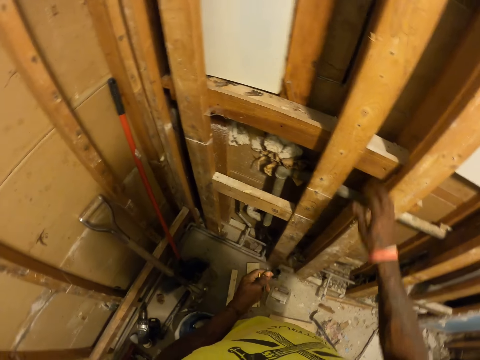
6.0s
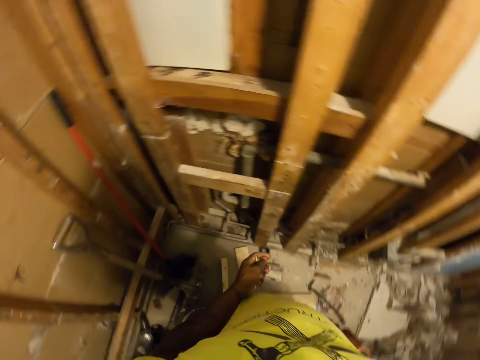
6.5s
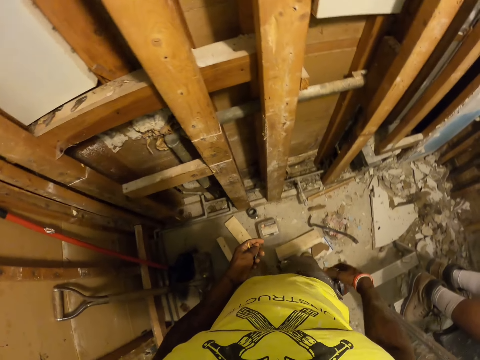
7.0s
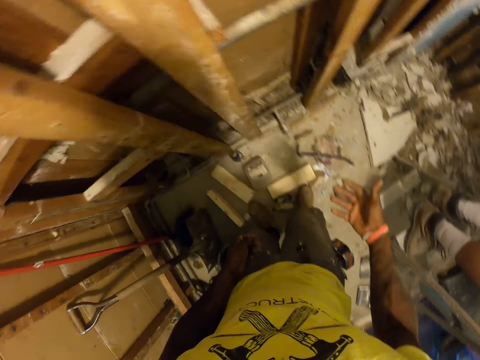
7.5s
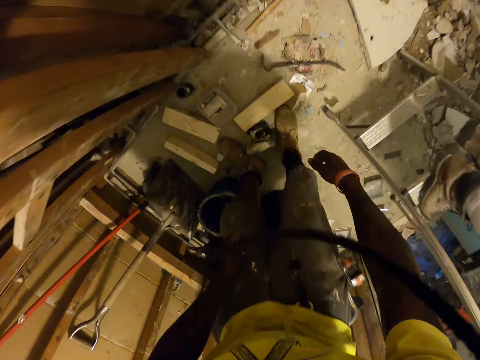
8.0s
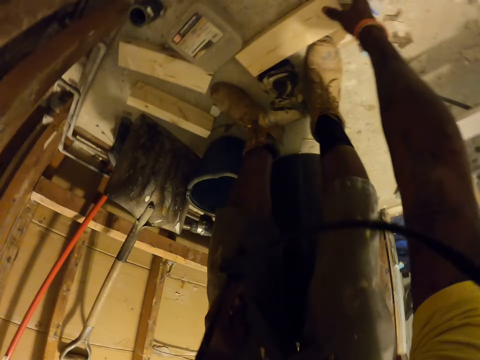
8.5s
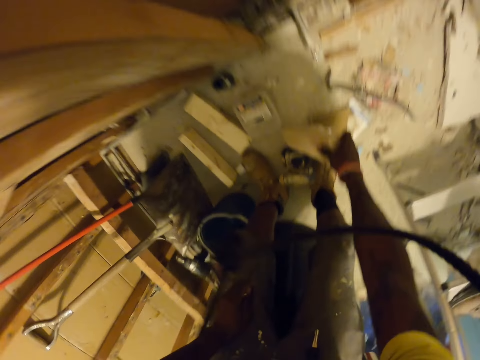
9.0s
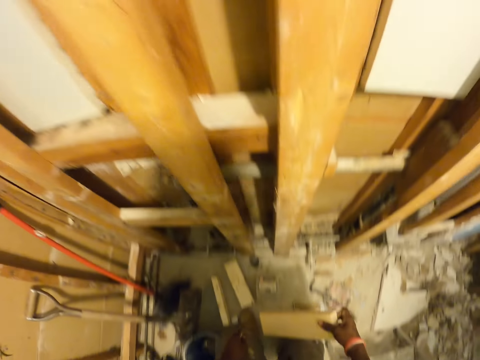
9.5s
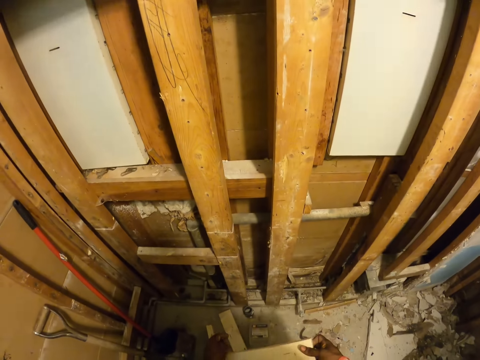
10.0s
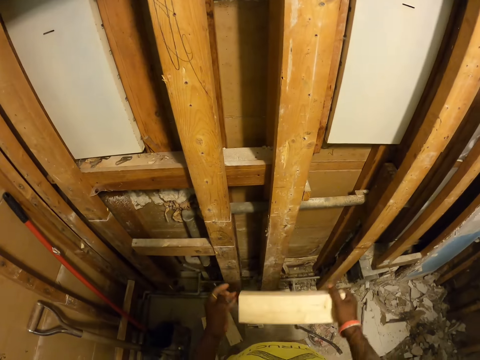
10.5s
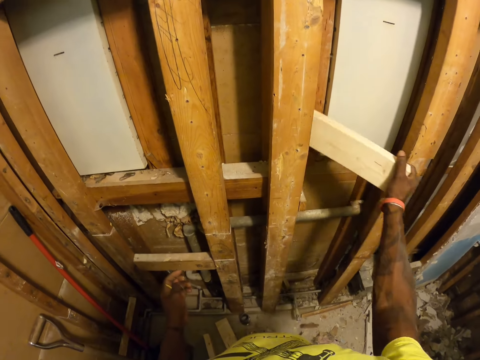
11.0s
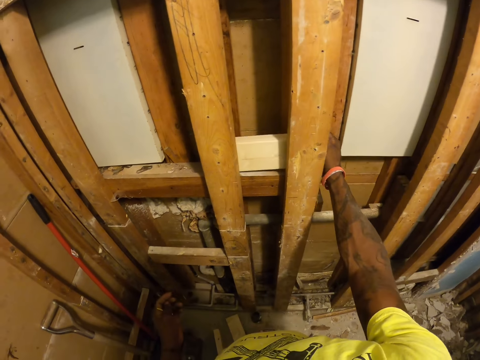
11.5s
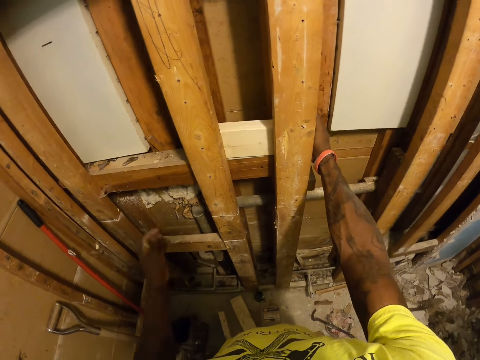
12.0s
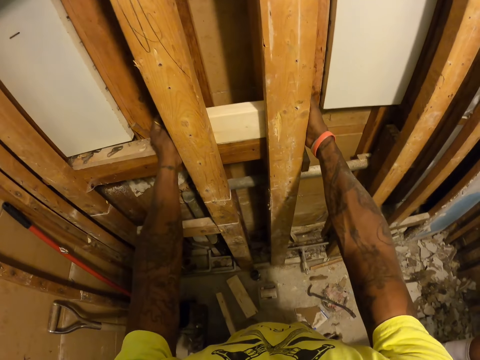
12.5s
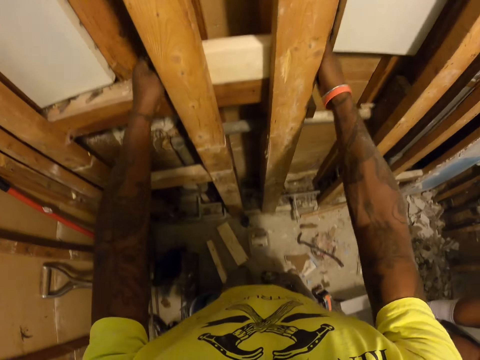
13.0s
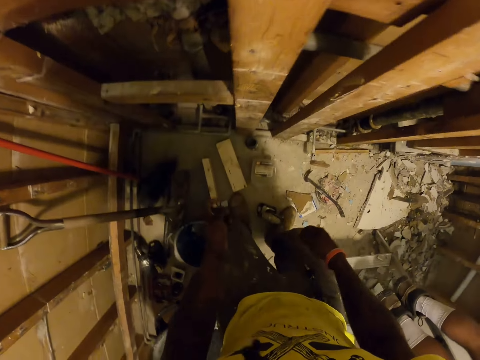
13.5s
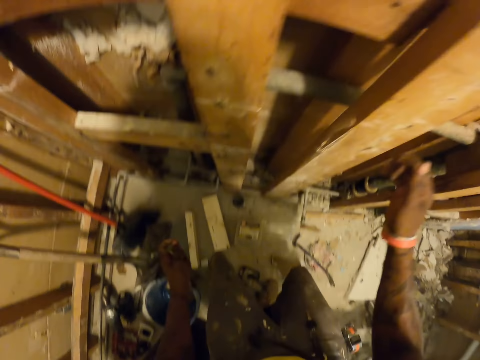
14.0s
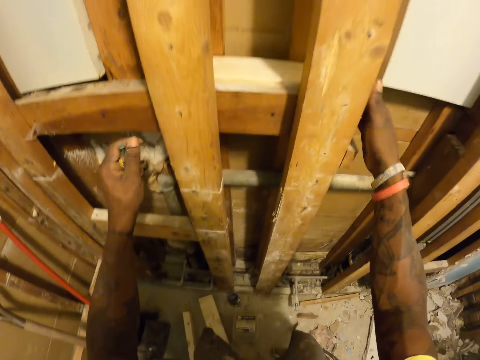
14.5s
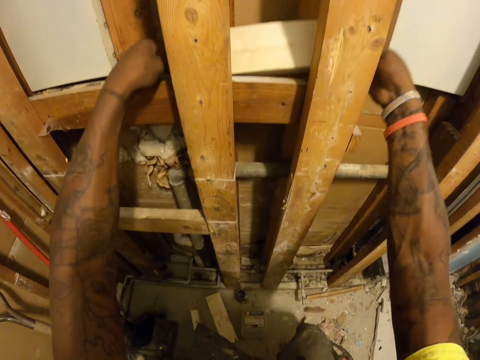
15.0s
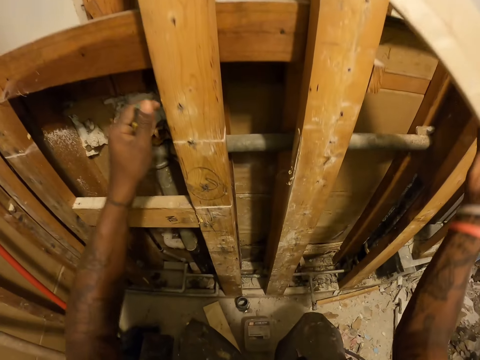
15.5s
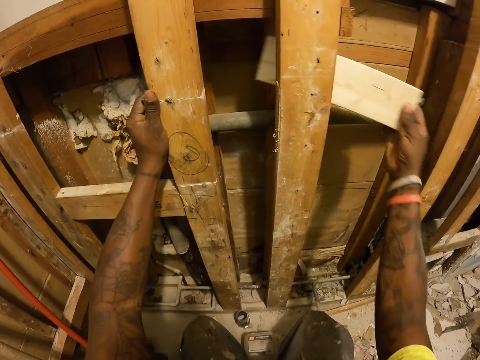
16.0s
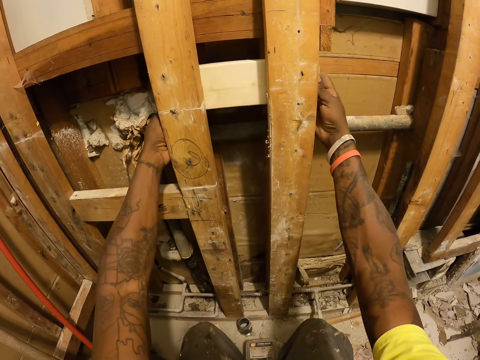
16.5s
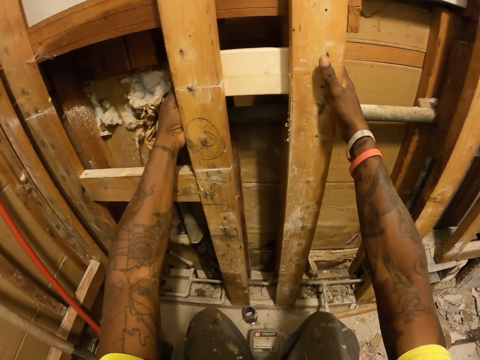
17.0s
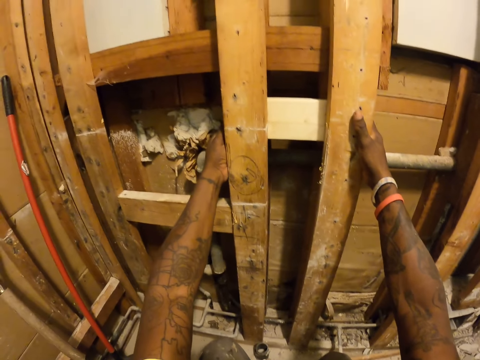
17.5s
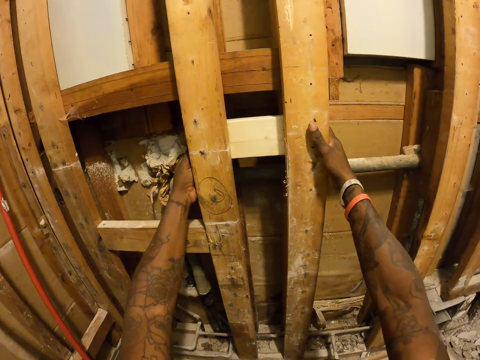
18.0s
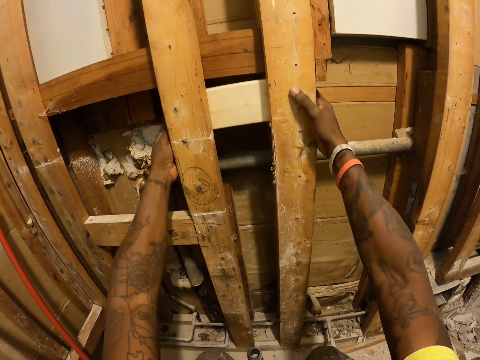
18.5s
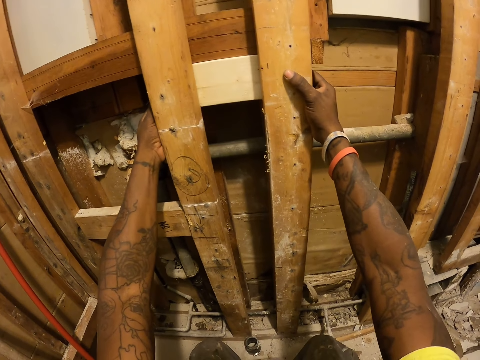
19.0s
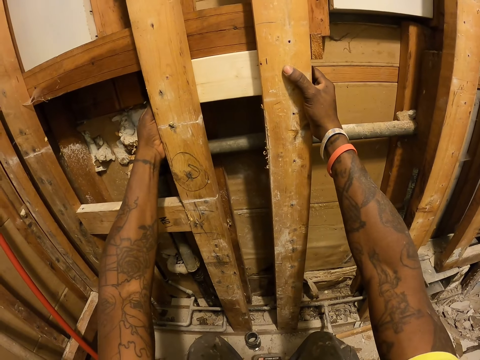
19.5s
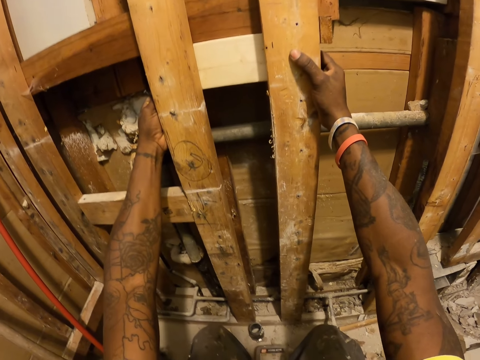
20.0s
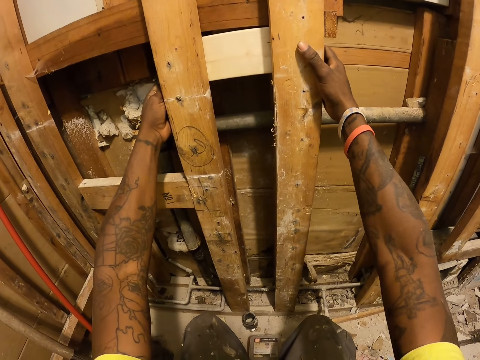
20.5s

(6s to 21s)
The camera wearer touches a tape measure. He picks up the white wood from the floor with his right hand. He holds the white wood with both hands. He puts the white wood into a wooden structure. He aligns the wood. He releases his hands and squats. He removes the white wood from the wooden structure. He matches the white wood with the wooden structure.

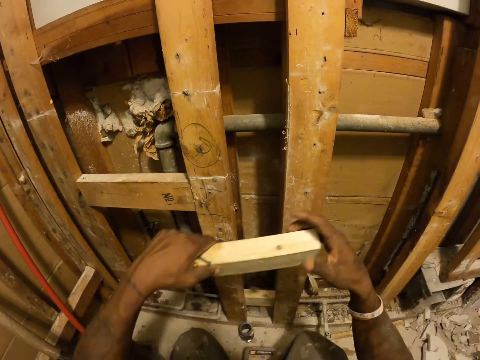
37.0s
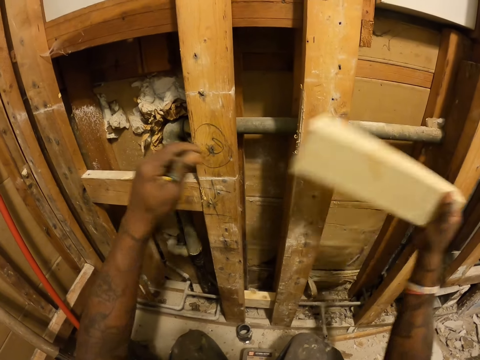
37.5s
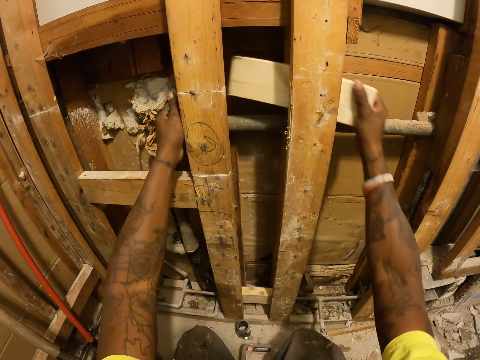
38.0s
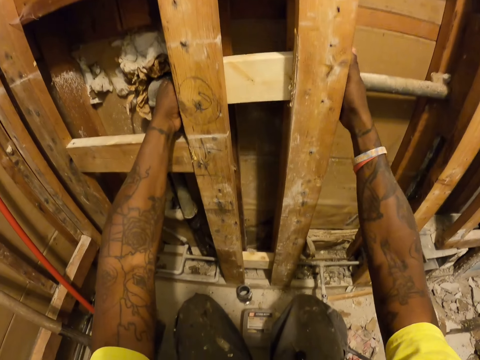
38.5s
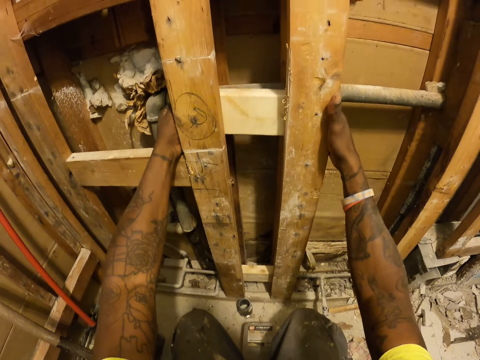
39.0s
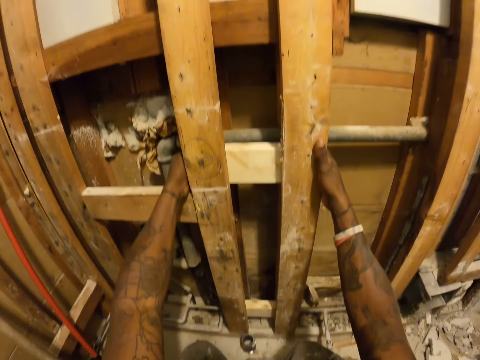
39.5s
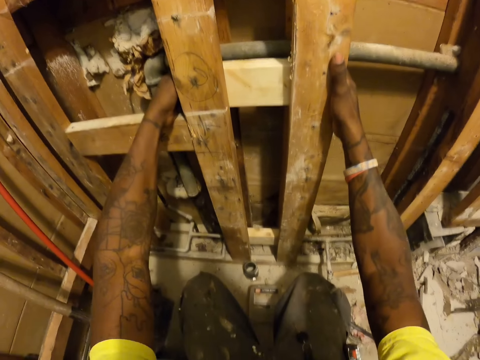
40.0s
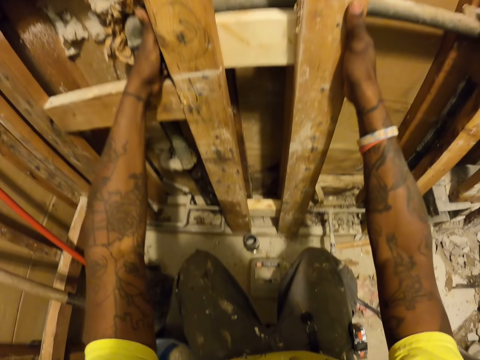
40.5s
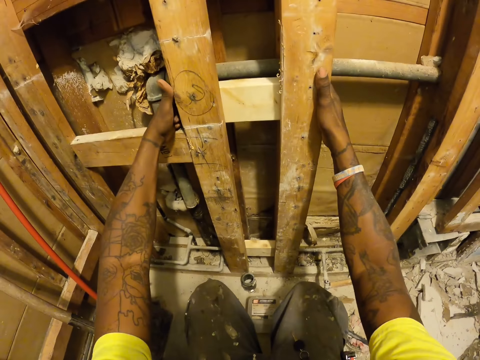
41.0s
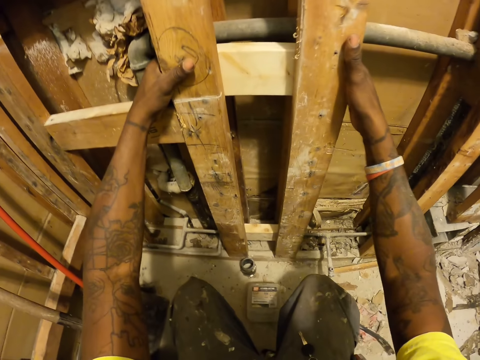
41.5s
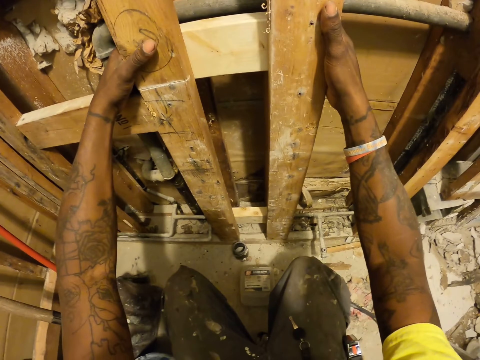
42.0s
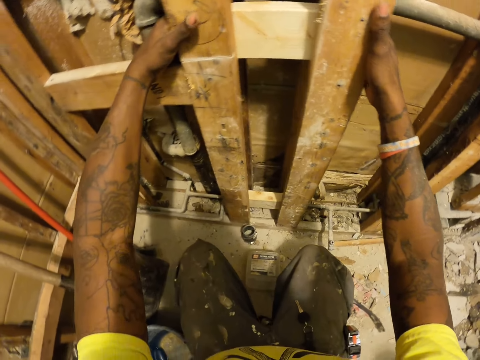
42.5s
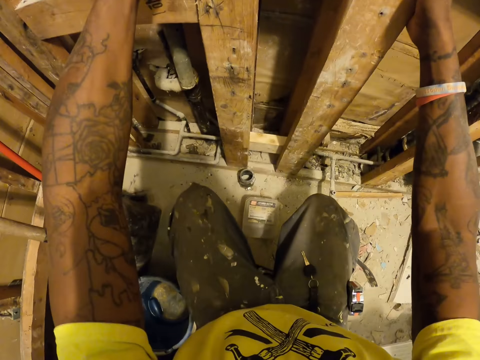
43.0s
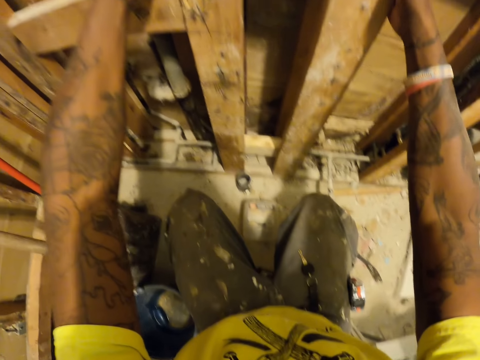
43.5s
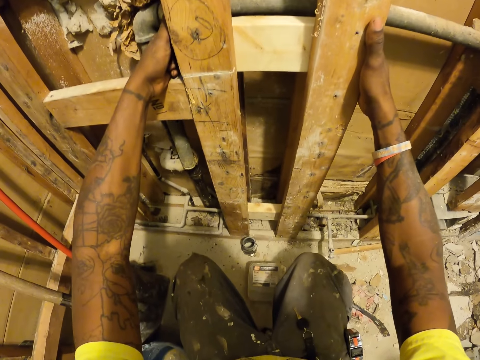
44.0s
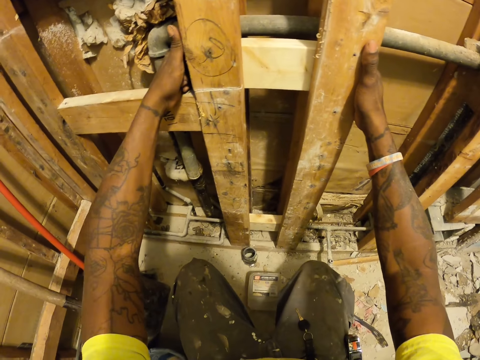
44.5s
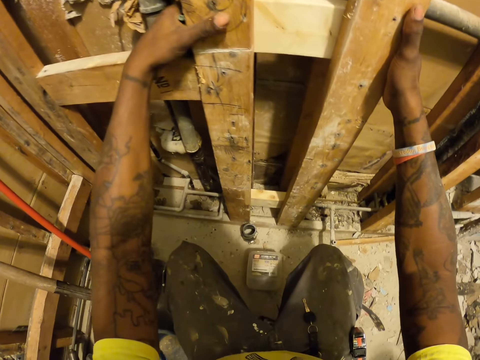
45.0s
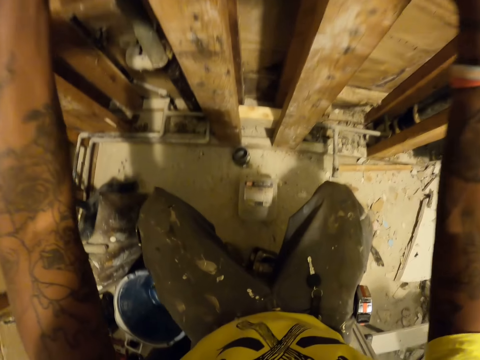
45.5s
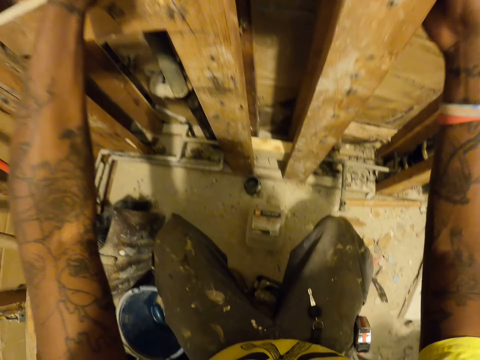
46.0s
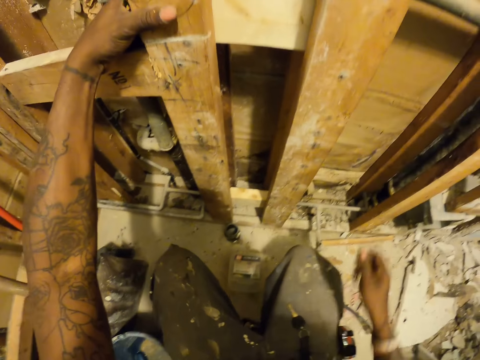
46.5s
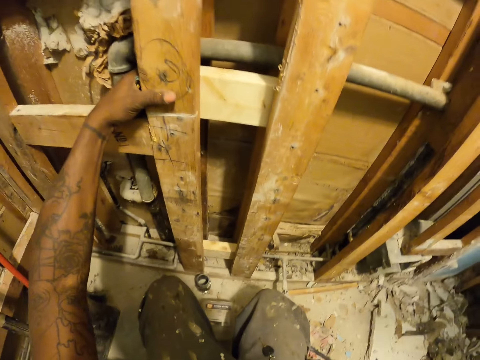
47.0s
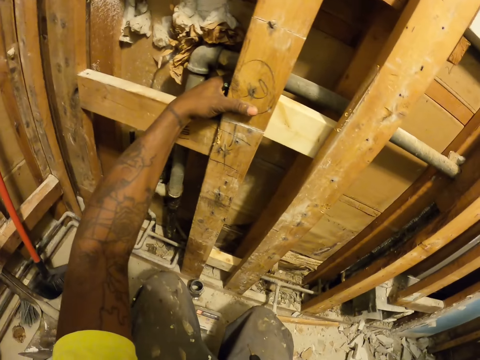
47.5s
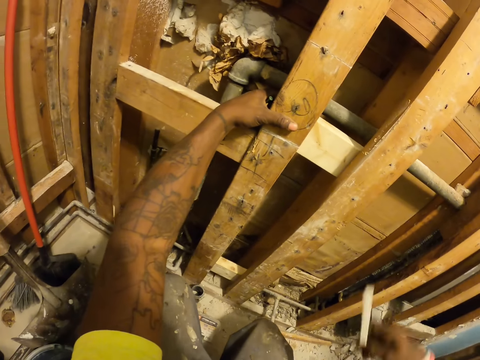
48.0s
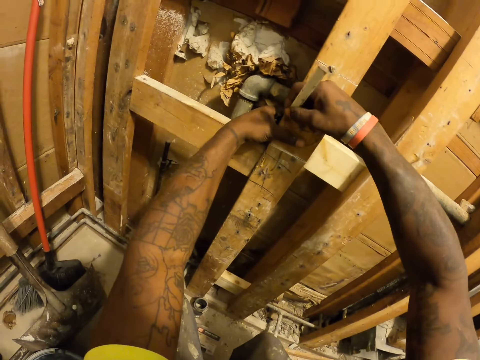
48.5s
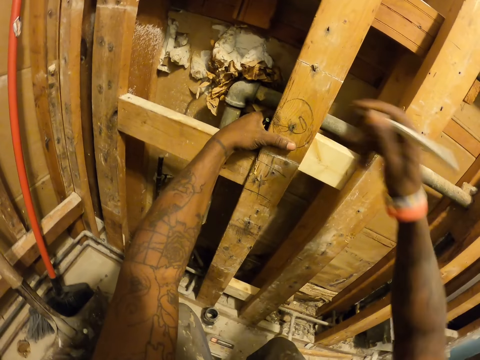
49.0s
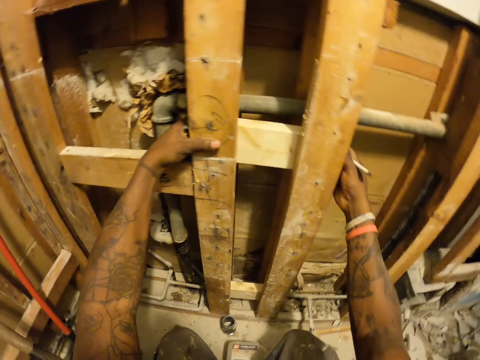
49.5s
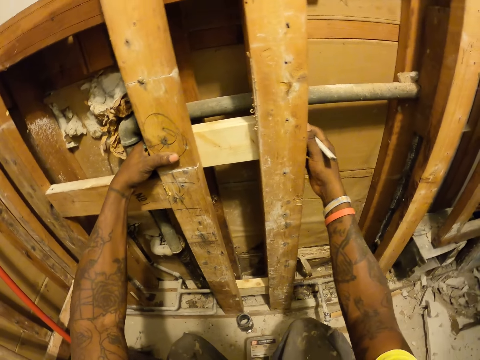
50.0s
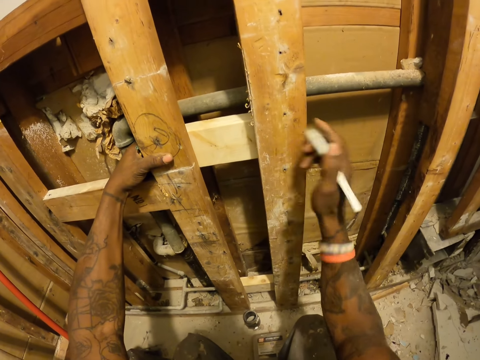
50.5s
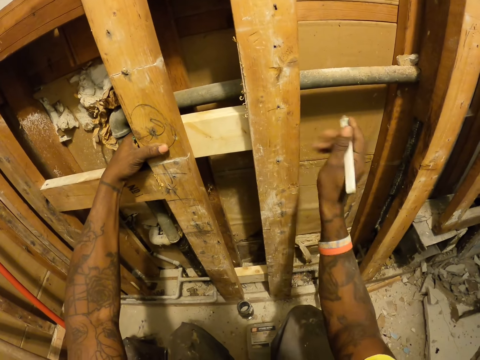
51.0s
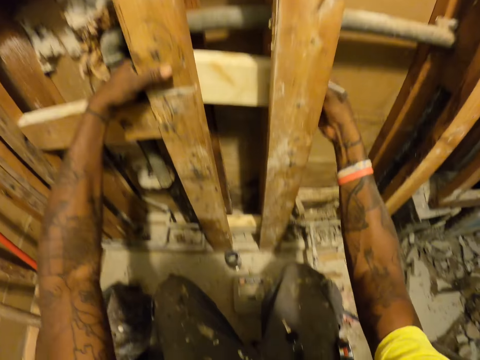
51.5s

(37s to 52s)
The camera wearer transfers the white wood from his left hand to his right hand. He inserts the white wood into the wooden structure with his right hand. He holds the white wood with his hands. He holds the white wood with his left hand. He picks up a pencil. He marks the wood with the carpenter pencil. He adjusts the white wood with his right hand. He marks the wood with the carpenter pencil. He picks up the wood.
